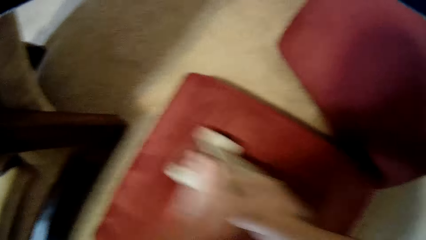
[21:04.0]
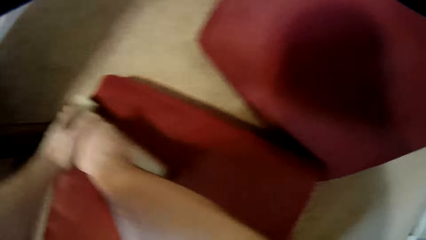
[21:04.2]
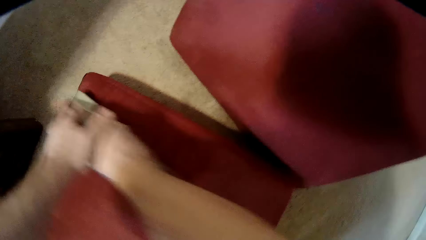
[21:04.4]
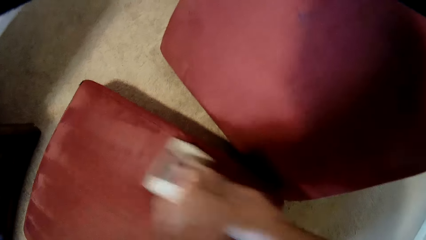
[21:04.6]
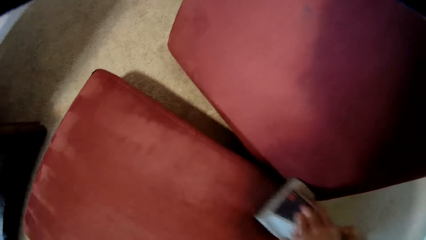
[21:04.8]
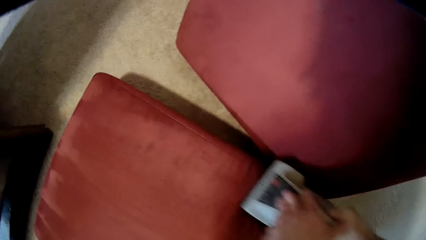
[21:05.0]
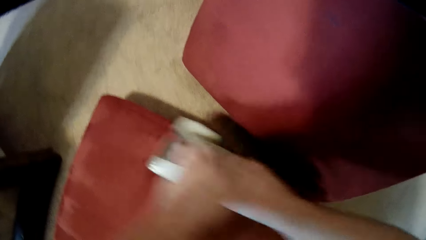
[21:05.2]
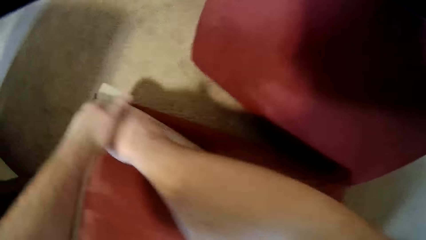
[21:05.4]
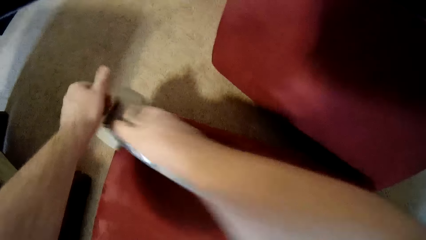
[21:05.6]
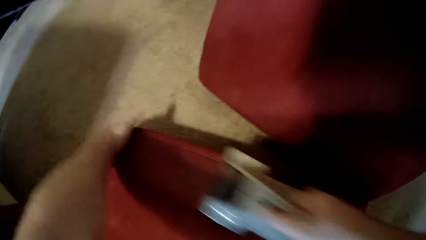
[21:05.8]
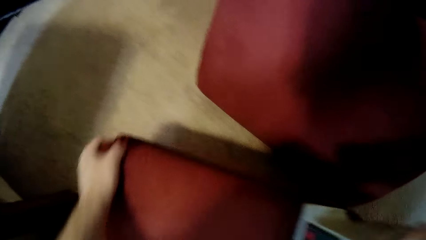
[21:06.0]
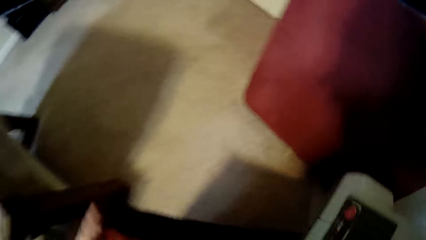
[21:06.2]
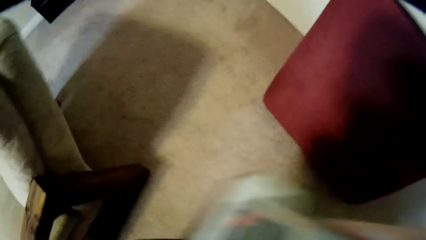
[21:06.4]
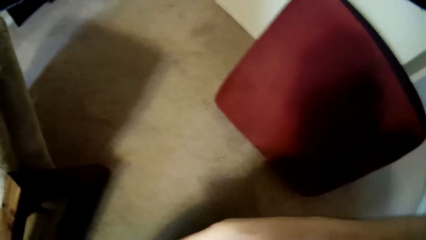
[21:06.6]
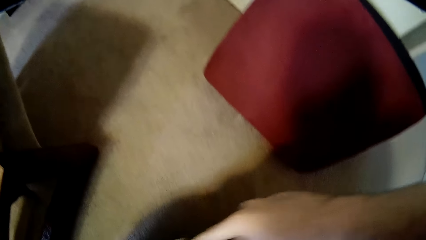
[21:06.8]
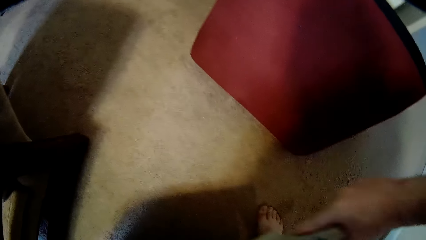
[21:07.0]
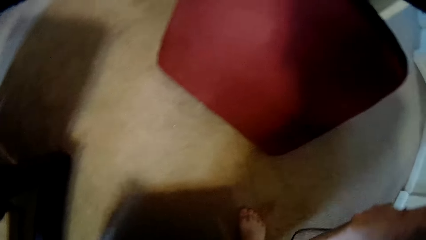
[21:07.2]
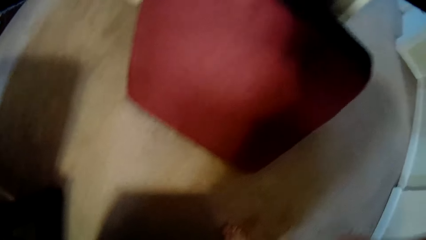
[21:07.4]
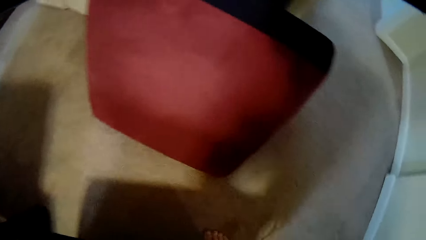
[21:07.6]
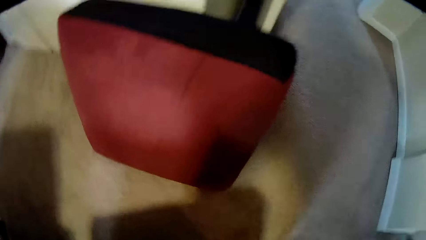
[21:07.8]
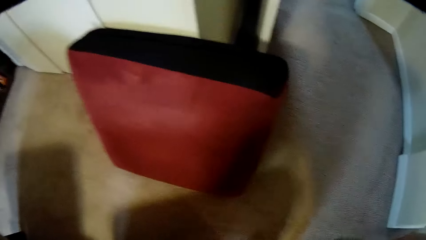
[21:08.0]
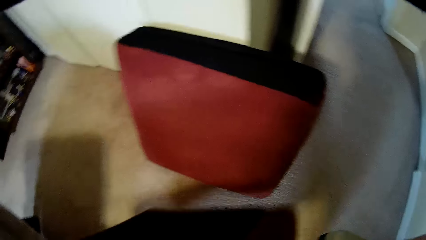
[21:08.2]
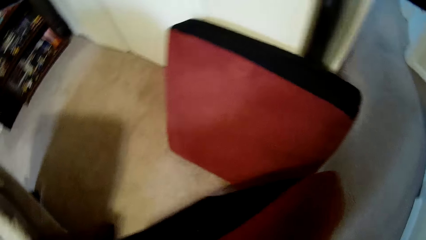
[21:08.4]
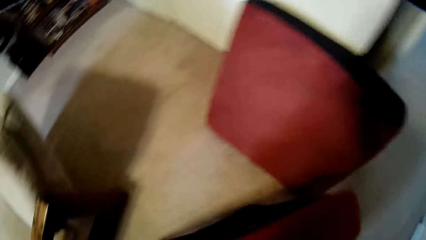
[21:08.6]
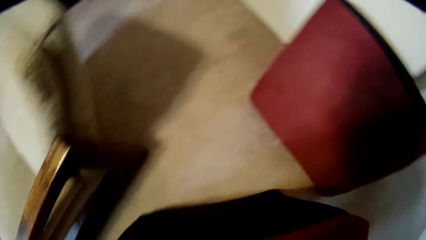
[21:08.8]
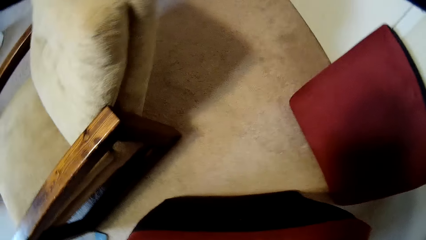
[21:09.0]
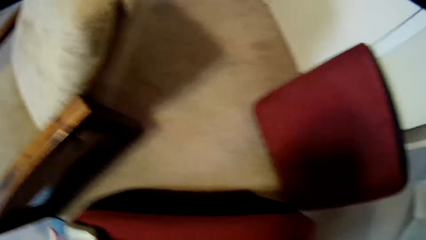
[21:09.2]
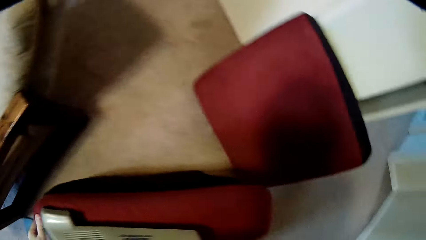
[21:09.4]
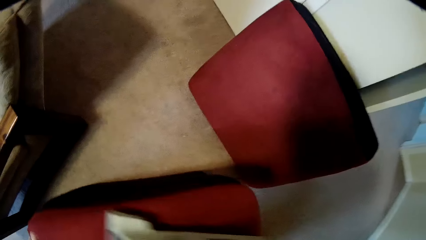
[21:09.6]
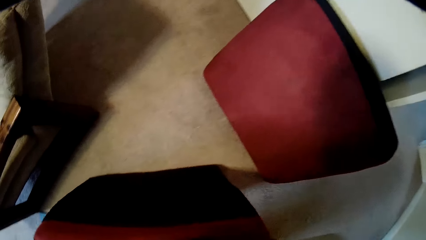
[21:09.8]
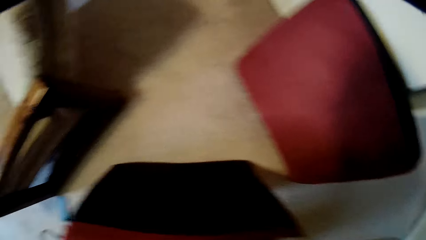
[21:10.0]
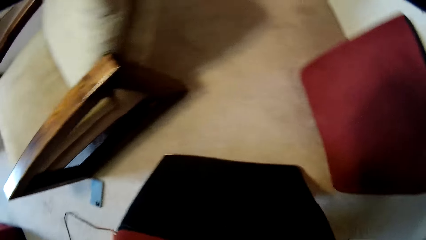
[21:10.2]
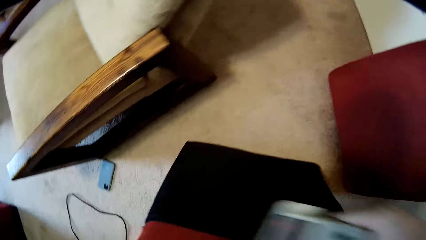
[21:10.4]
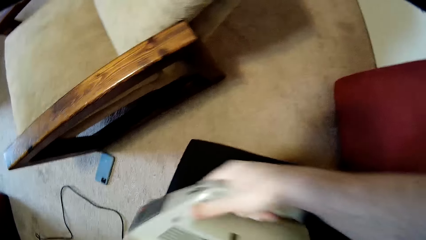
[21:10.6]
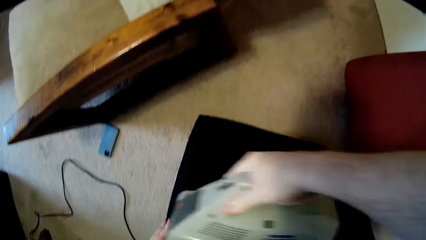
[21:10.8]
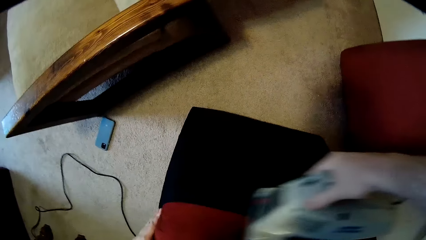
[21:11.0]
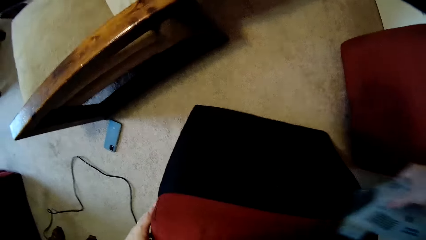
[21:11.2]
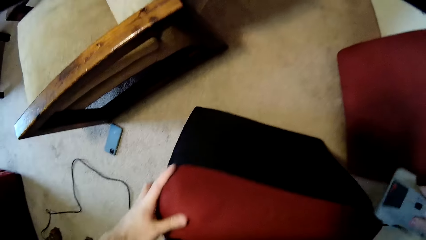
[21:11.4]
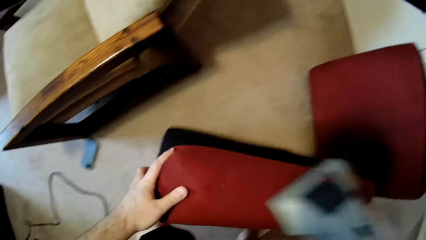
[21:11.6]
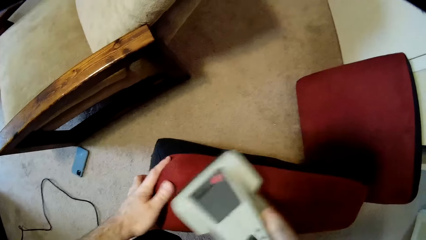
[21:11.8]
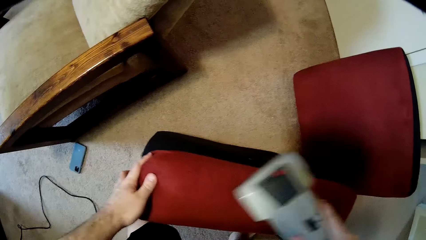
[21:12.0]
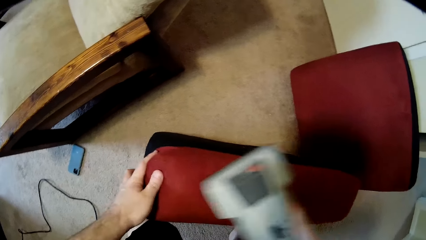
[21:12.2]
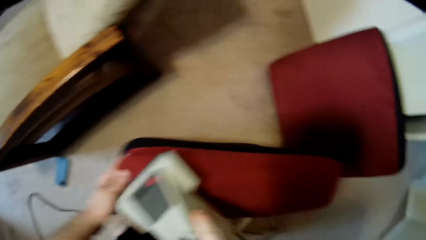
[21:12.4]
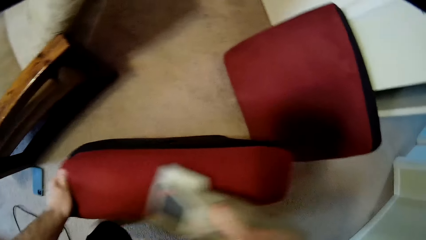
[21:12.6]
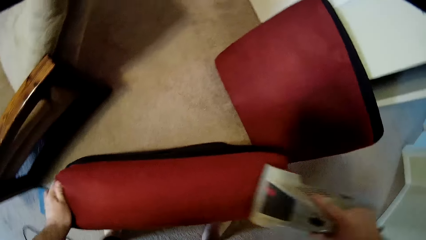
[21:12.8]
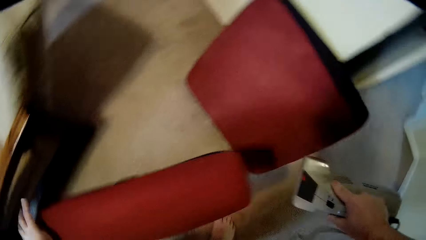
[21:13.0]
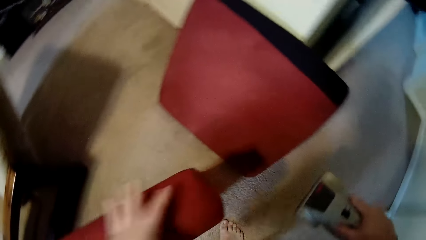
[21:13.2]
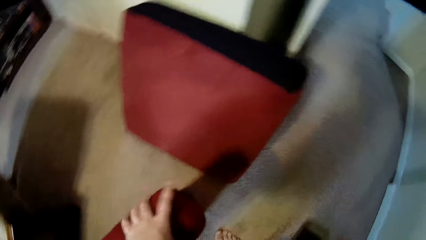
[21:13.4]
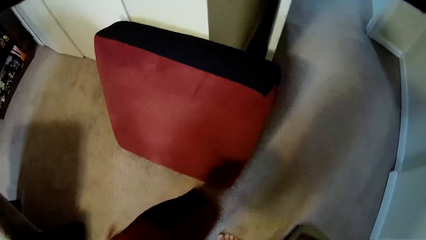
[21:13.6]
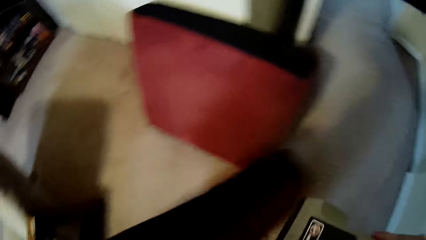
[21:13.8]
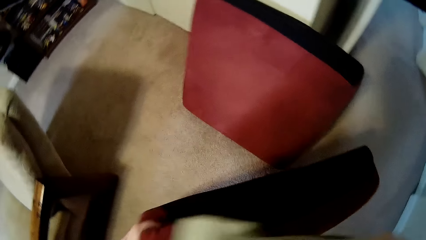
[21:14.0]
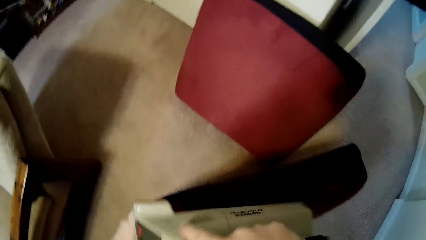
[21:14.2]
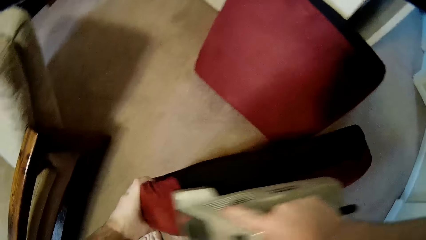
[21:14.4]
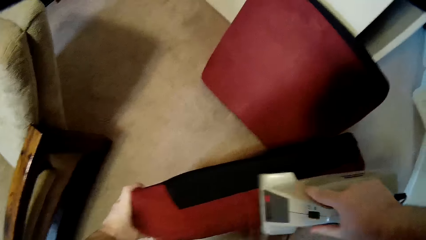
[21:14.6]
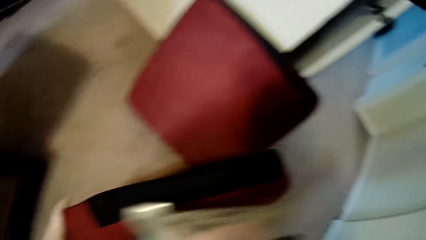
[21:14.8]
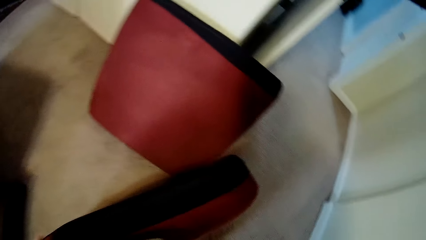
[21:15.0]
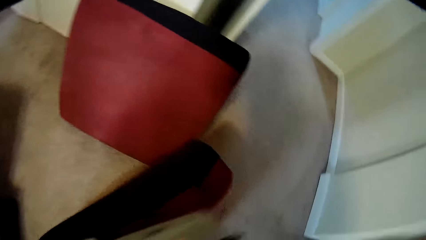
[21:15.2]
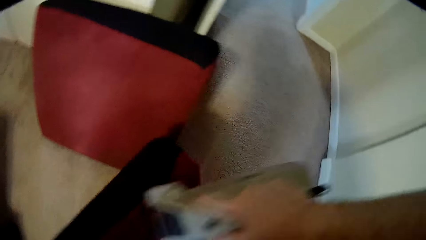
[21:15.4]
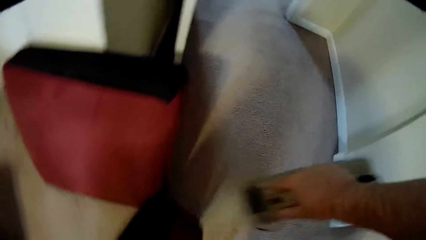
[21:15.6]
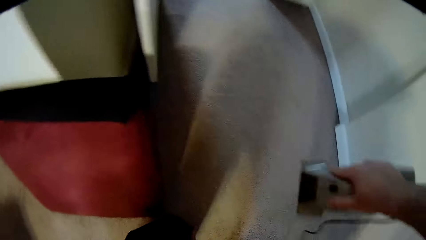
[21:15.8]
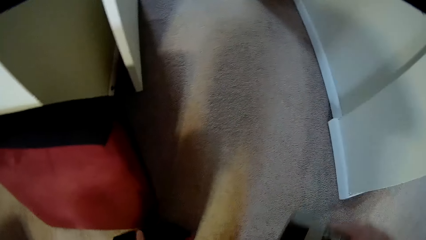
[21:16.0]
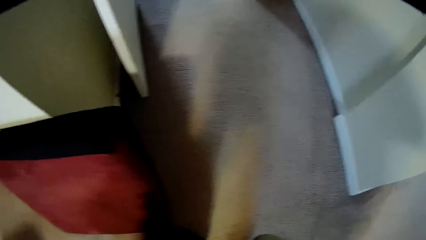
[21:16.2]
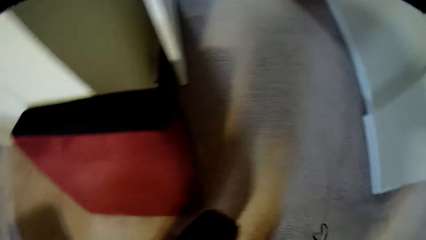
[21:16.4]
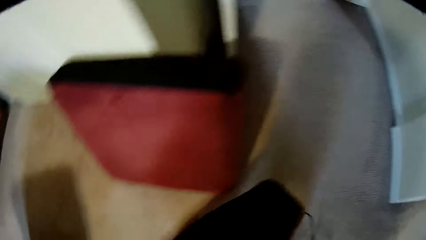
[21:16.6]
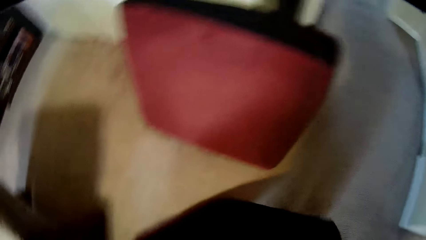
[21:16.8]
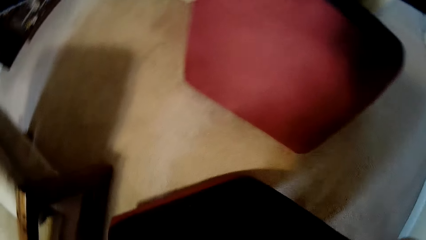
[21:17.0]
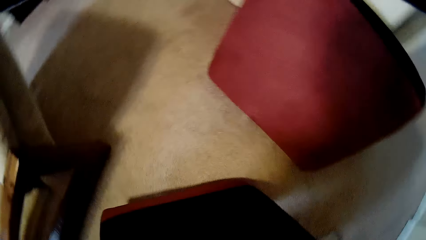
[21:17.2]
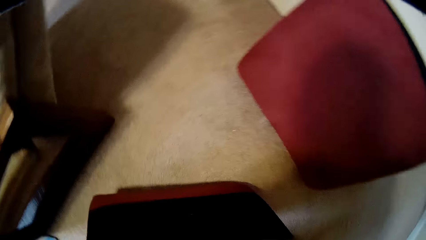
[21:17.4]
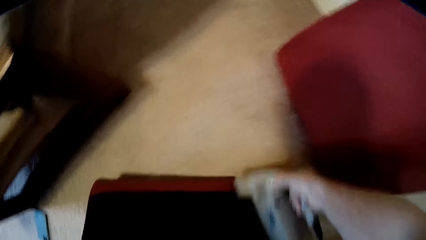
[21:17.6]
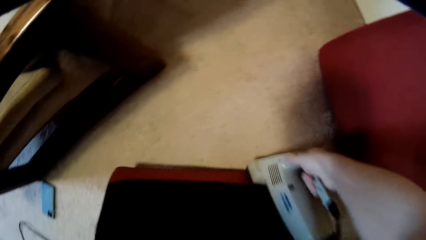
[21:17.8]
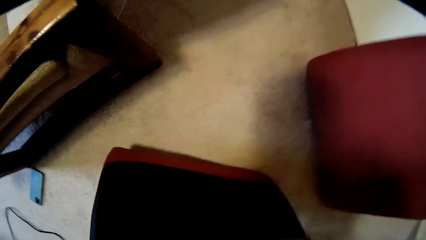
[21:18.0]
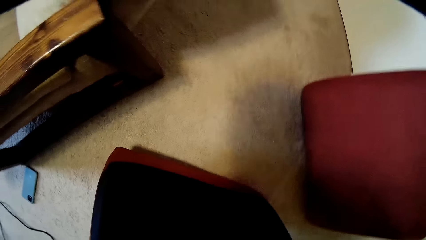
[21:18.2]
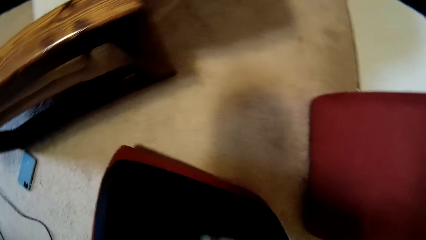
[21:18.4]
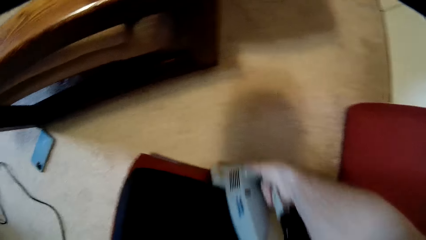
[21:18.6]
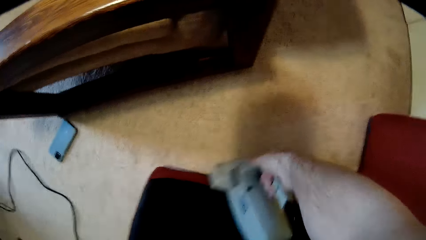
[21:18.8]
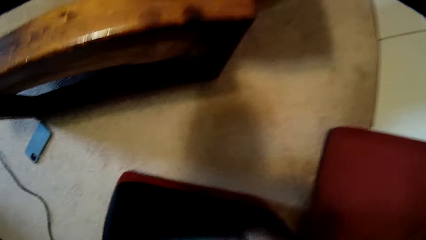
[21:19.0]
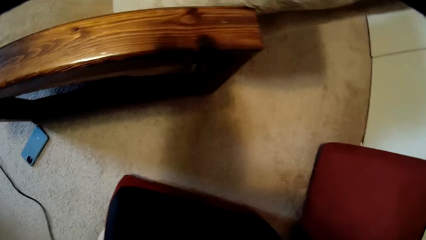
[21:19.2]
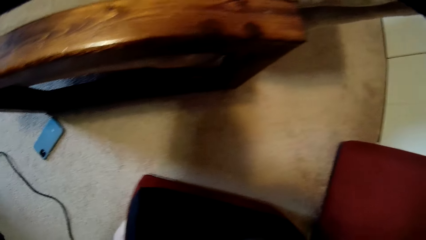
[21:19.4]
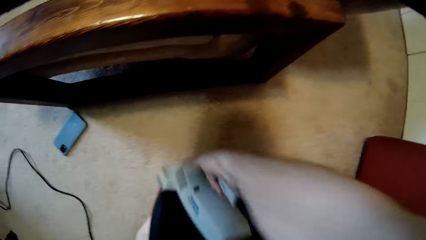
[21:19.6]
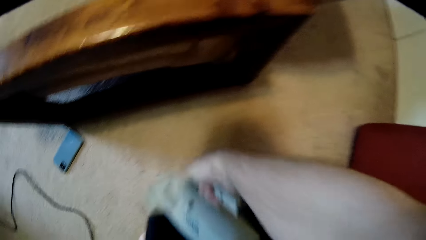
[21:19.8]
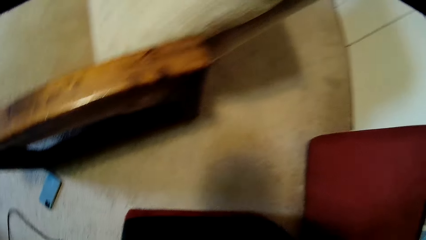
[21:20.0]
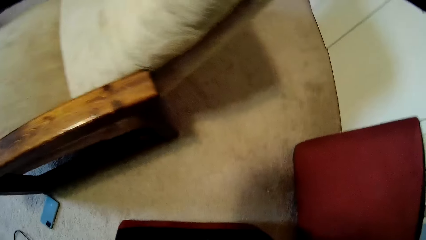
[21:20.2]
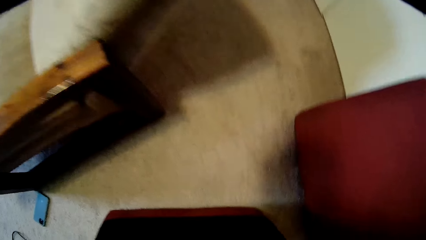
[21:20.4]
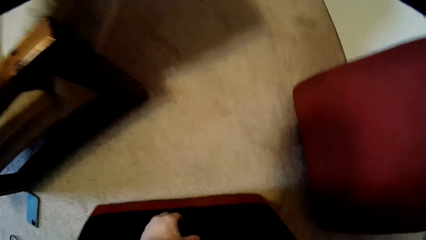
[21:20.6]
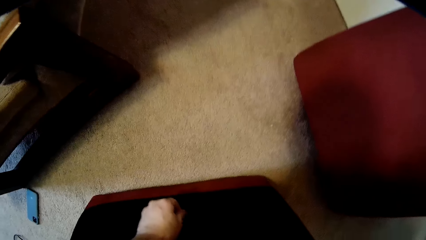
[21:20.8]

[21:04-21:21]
The camera wearer picks the cushion on the floor.
